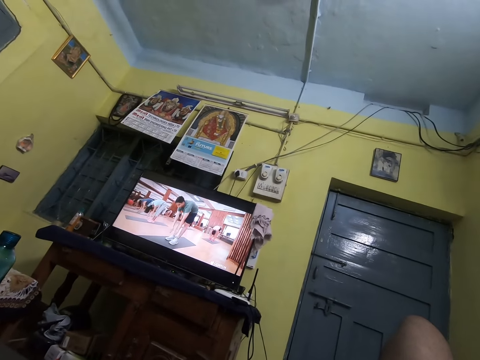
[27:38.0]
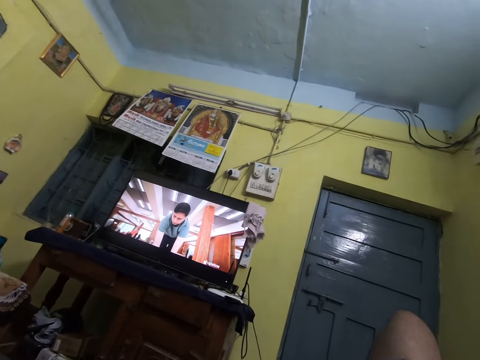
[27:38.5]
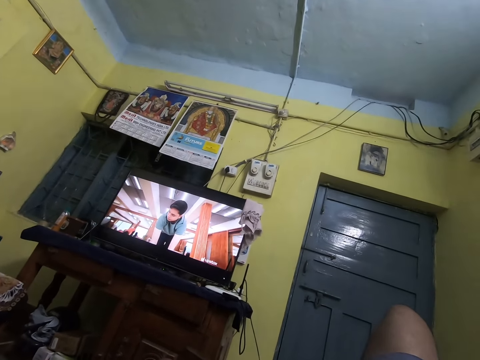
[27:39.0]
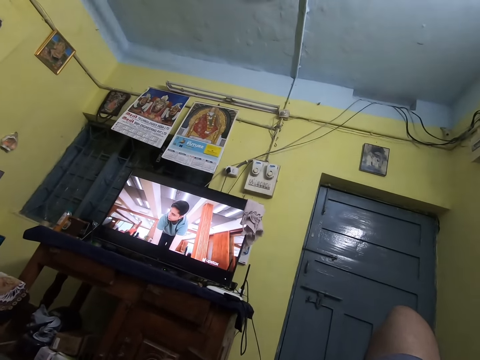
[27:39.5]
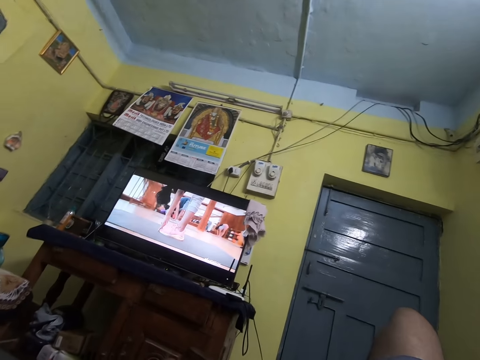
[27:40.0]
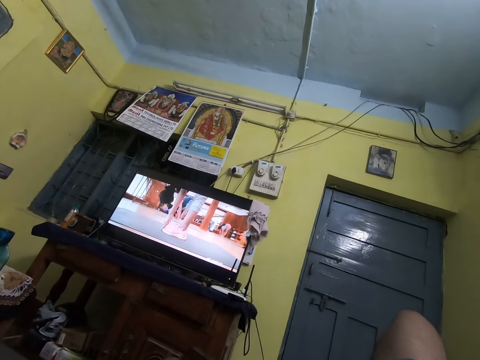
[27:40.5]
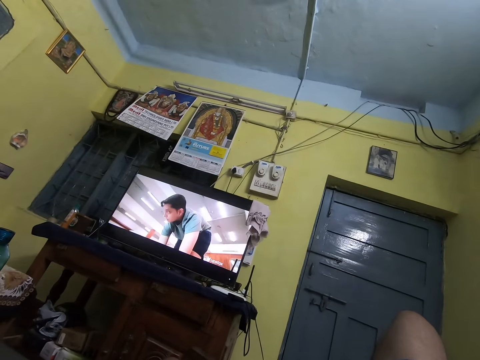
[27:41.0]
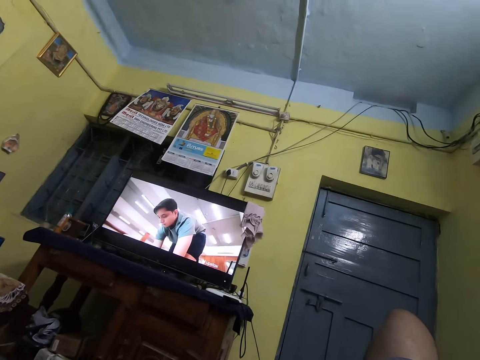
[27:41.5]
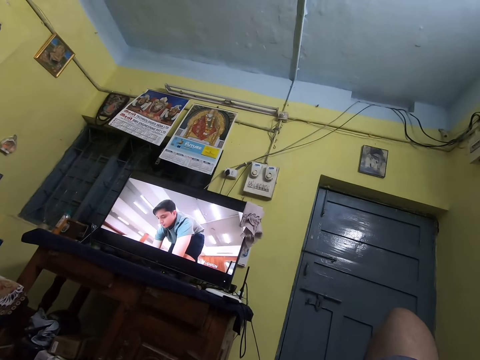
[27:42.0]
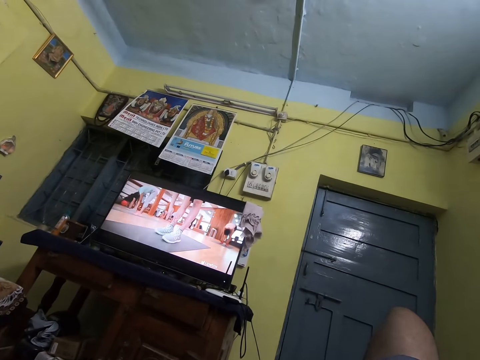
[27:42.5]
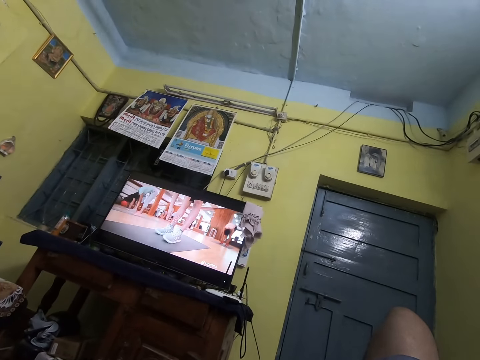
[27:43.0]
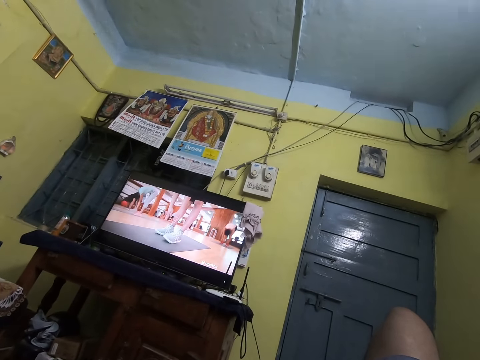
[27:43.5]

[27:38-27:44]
The camera wearer watches the television on the couch.

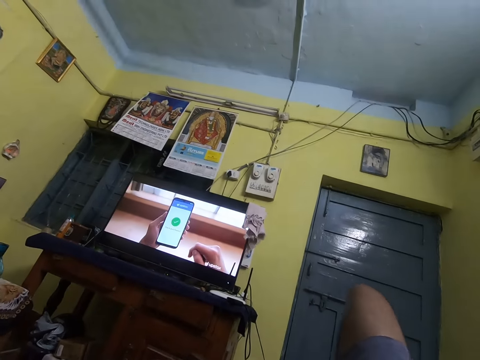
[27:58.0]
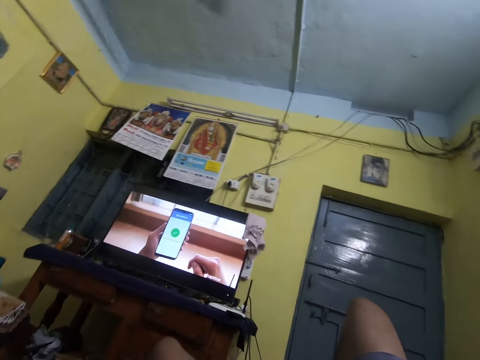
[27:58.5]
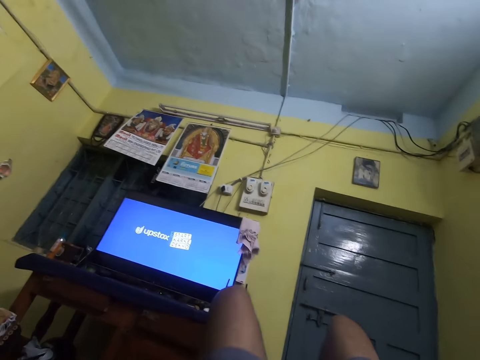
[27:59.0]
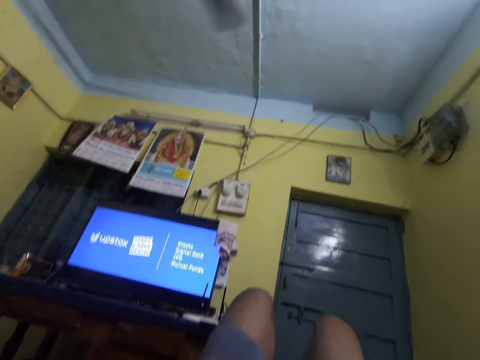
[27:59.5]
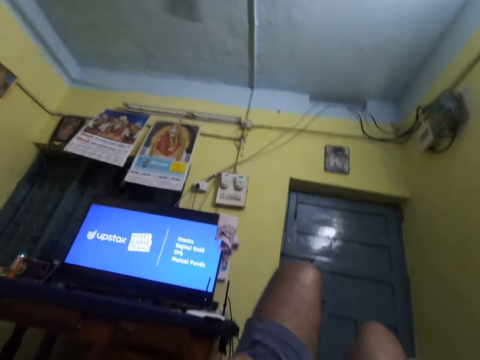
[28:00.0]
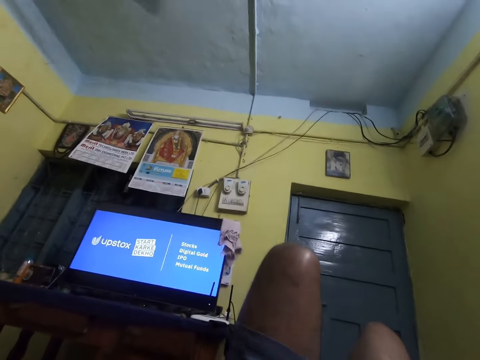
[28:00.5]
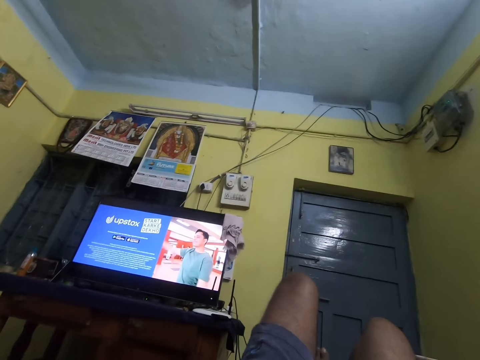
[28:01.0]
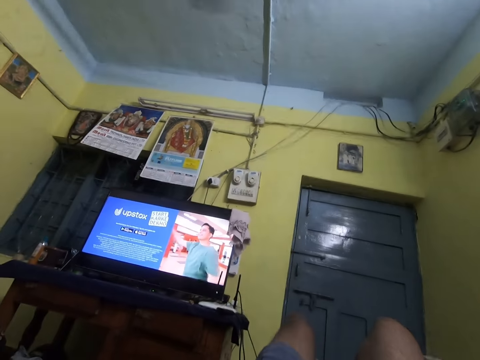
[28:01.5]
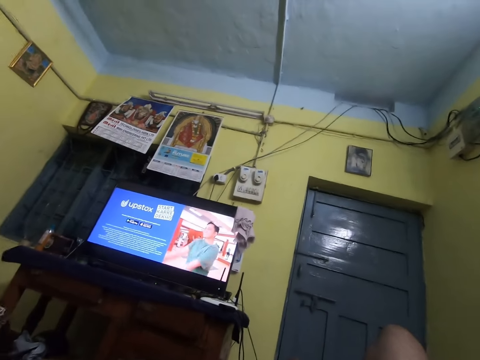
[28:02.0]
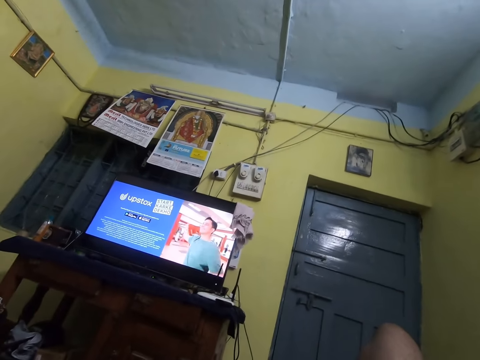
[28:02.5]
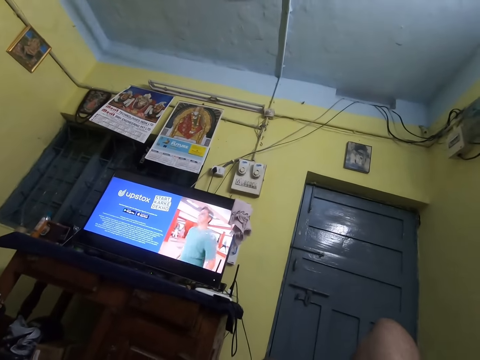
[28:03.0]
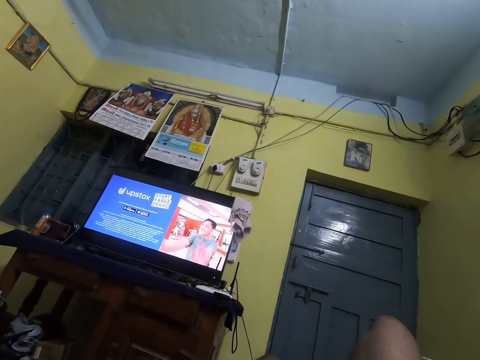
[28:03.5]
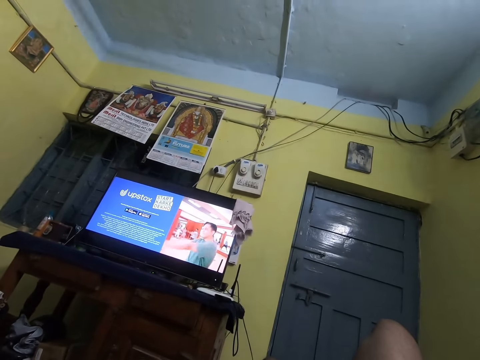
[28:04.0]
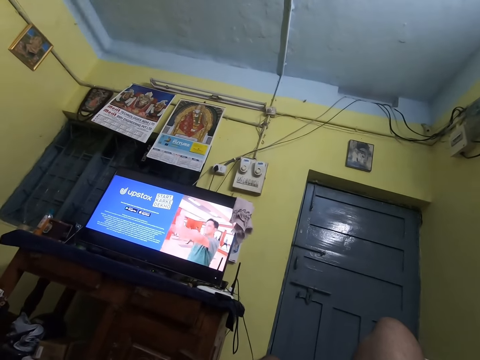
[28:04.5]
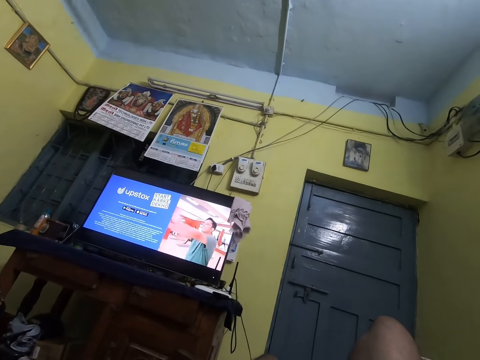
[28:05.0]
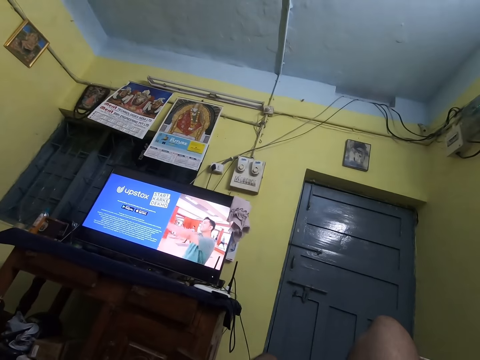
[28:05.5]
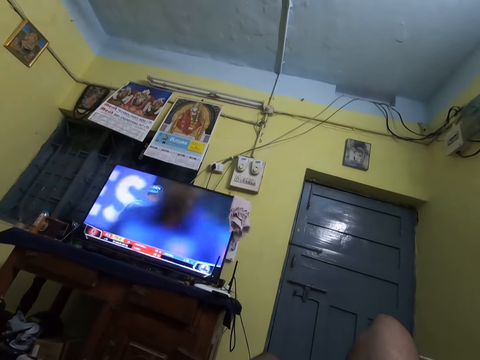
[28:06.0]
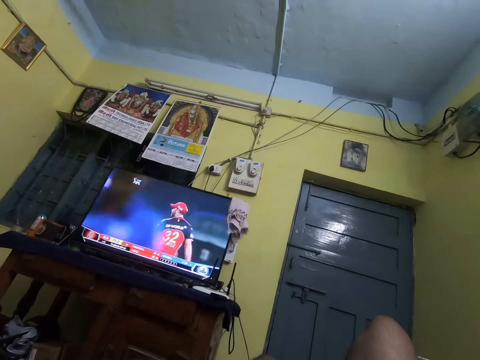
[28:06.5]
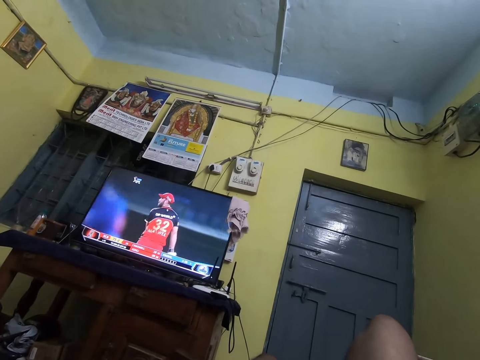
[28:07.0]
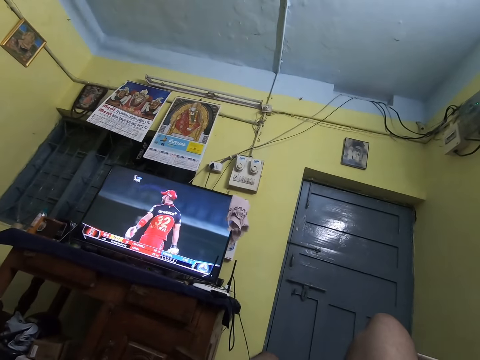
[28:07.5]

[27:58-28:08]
The camera wearer straightens himself on the couch. They watch football on television on the couch.

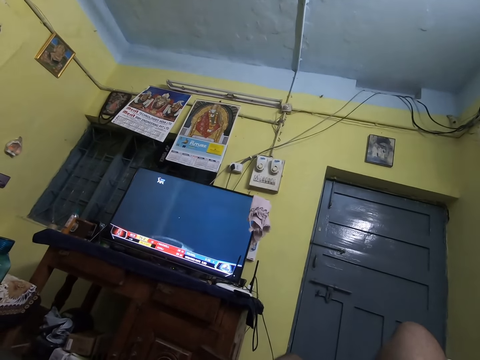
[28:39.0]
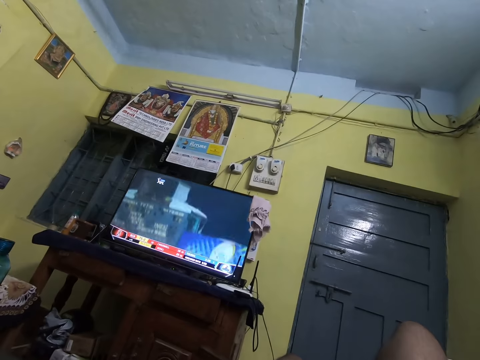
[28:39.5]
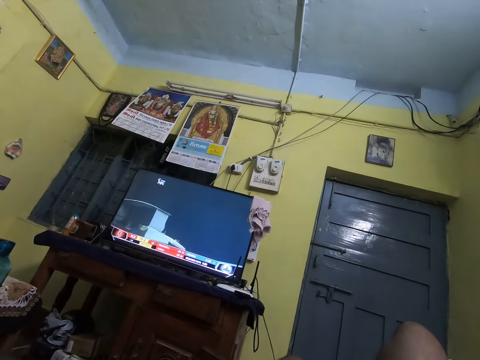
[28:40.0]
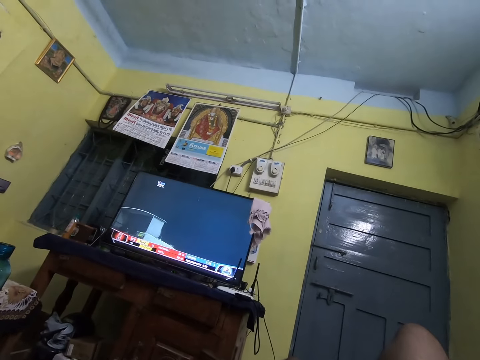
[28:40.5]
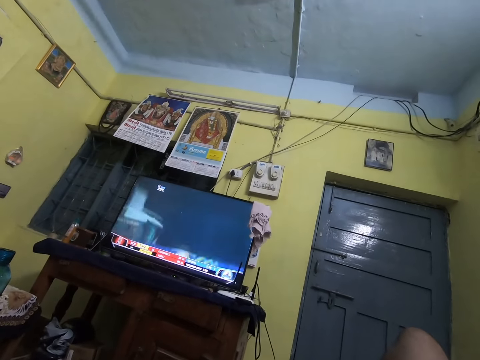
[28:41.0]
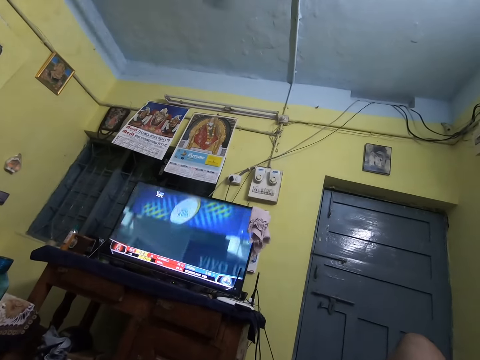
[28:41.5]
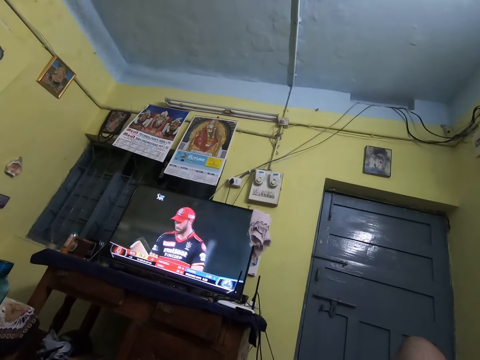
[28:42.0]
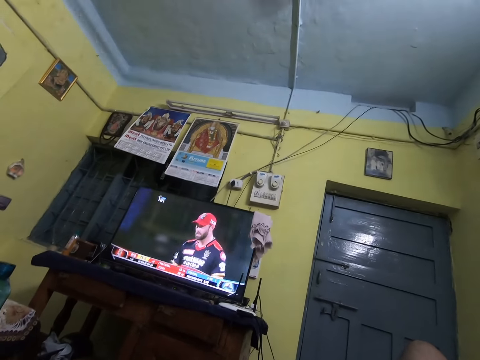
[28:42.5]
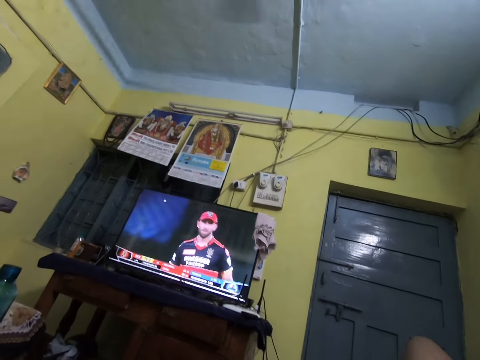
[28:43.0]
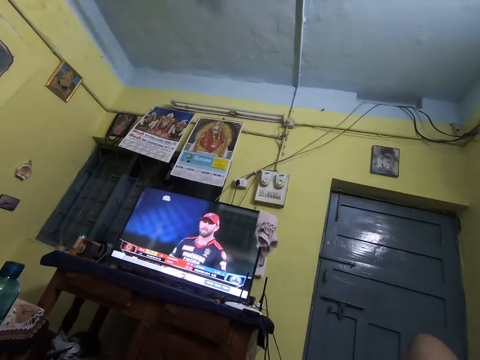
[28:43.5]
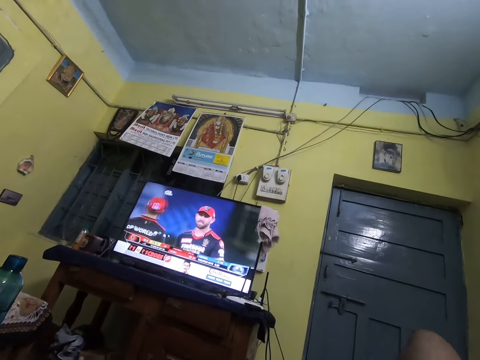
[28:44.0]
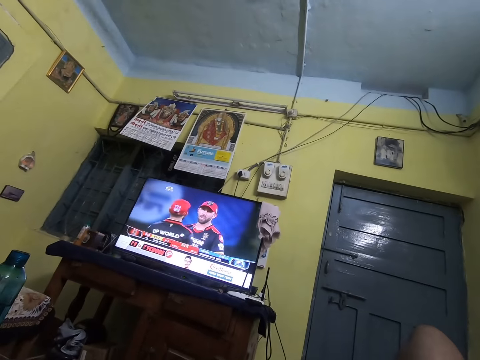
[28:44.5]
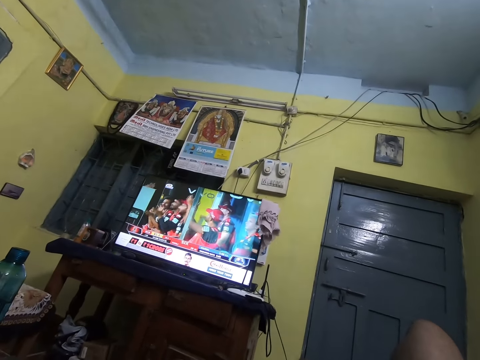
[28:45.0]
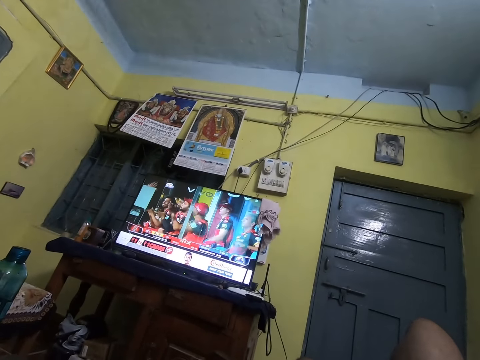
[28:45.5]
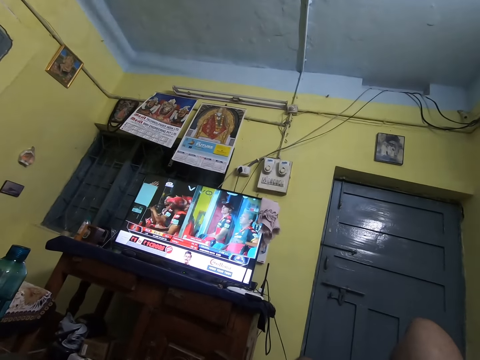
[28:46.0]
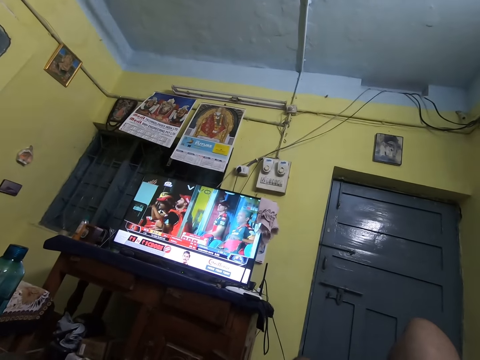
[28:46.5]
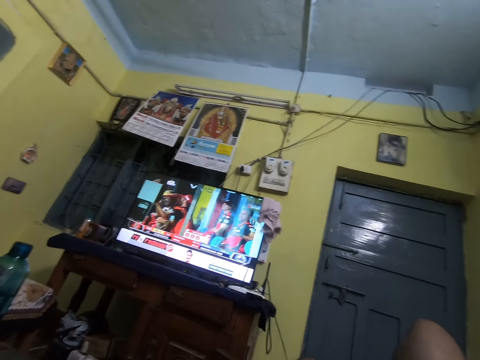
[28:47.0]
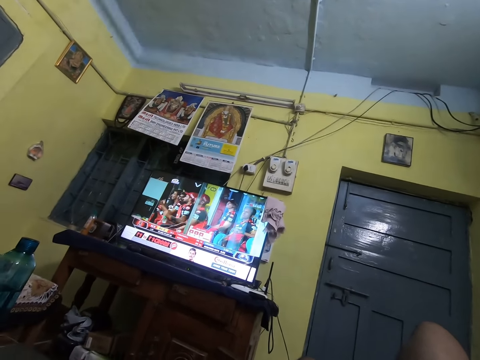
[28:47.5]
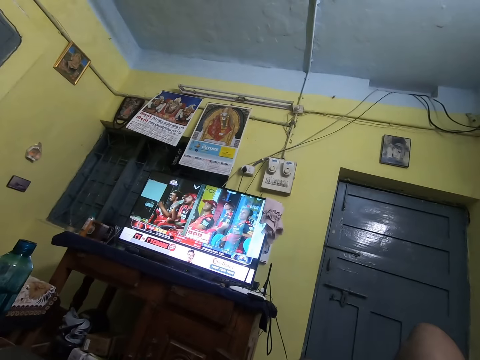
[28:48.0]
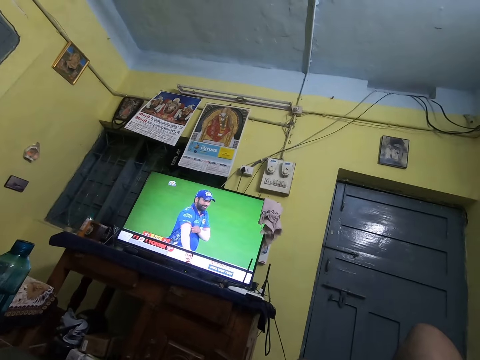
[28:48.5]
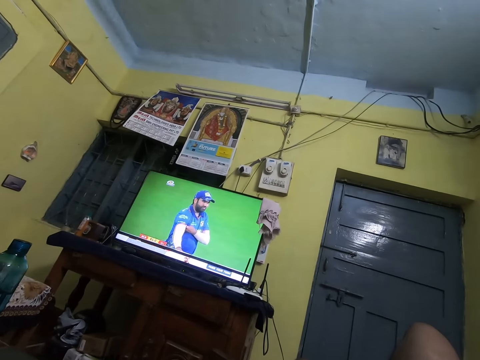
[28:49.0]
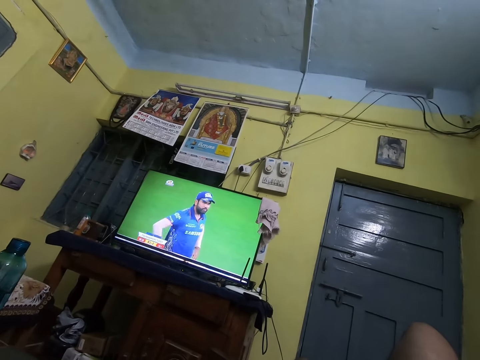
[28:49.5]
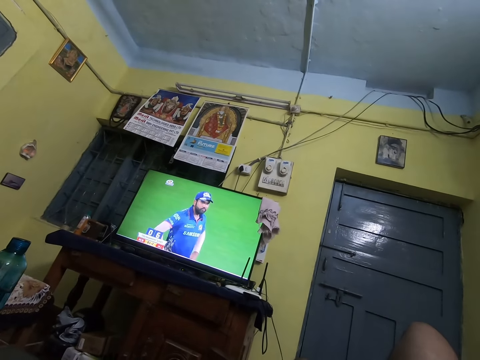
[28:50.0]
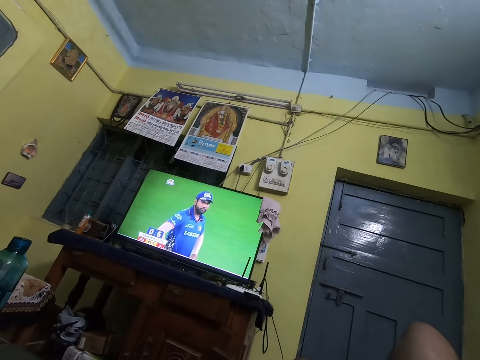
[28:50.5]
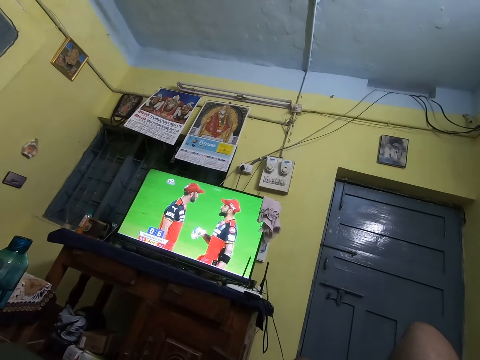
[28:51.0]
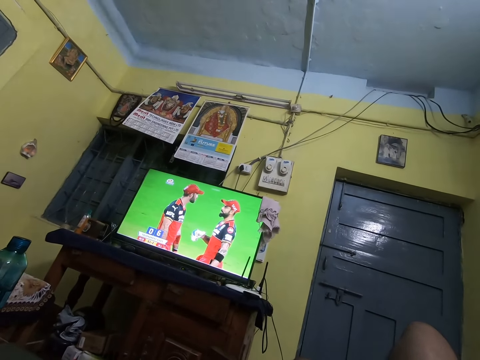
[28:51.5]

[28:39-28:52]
The camera wearer talks to someone. They watch football on television on the couch.
